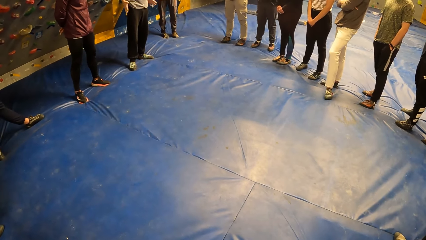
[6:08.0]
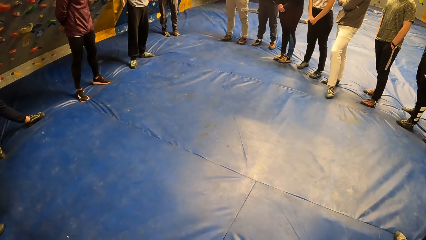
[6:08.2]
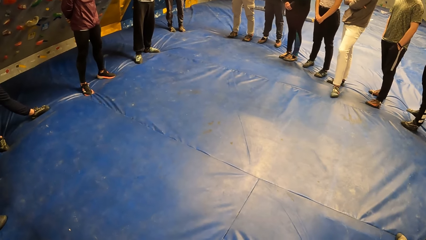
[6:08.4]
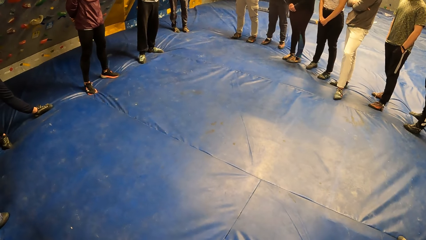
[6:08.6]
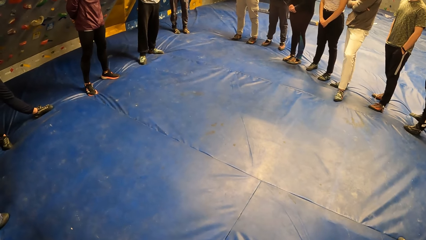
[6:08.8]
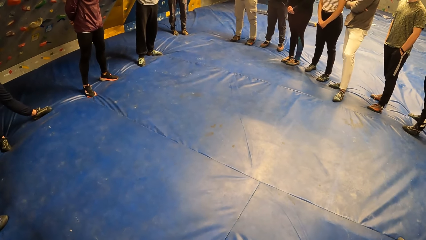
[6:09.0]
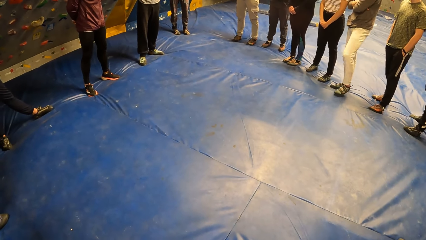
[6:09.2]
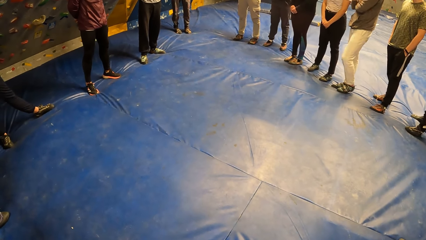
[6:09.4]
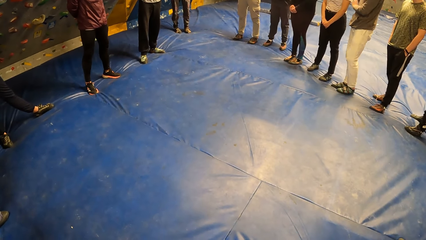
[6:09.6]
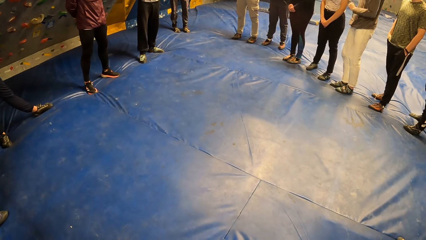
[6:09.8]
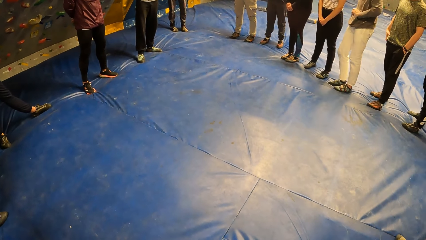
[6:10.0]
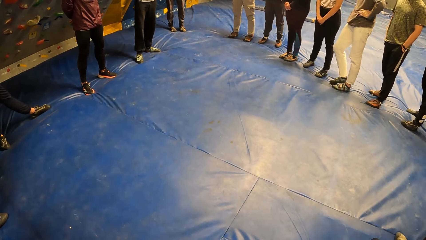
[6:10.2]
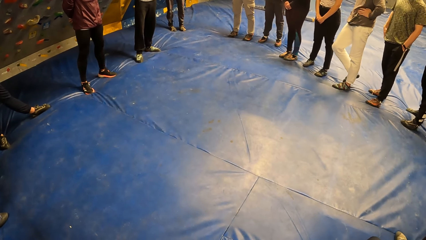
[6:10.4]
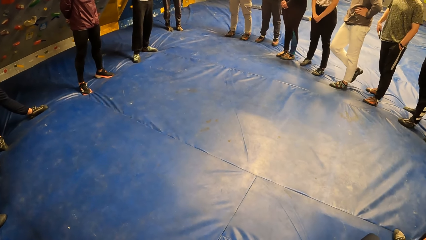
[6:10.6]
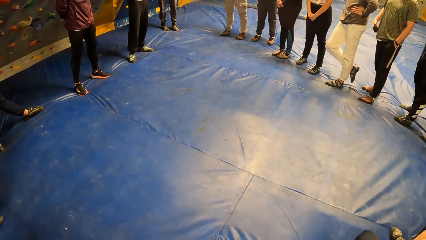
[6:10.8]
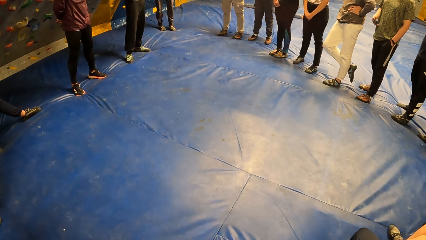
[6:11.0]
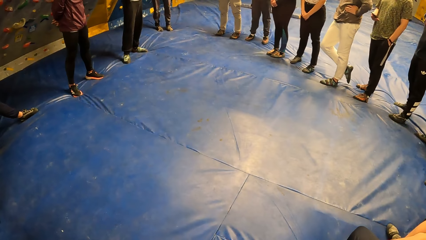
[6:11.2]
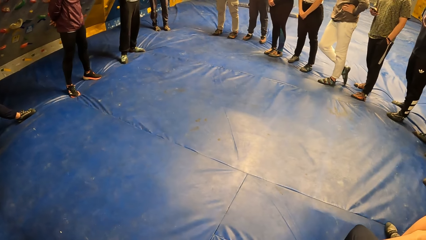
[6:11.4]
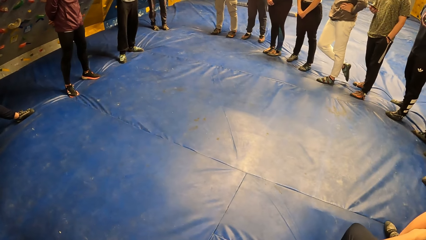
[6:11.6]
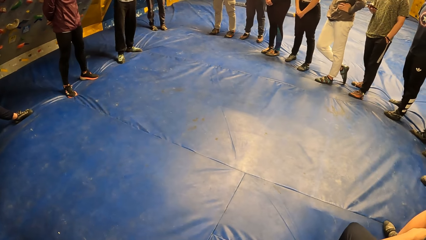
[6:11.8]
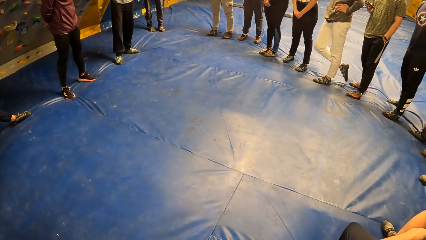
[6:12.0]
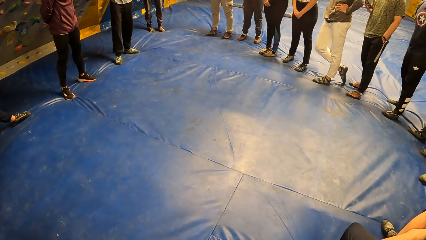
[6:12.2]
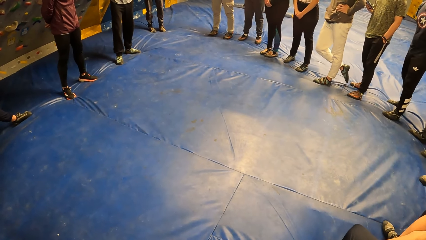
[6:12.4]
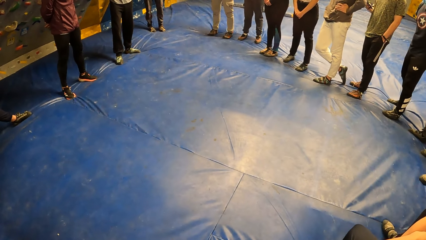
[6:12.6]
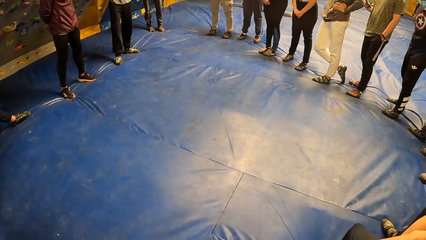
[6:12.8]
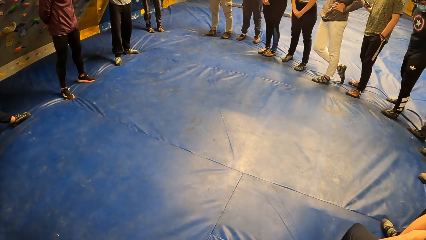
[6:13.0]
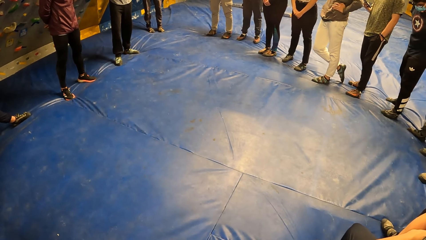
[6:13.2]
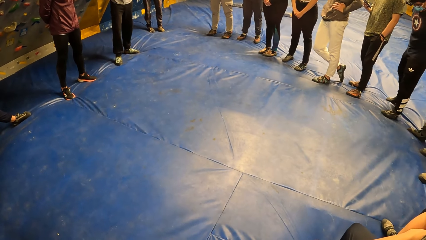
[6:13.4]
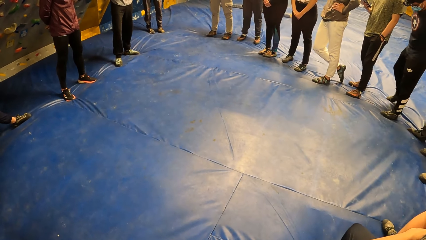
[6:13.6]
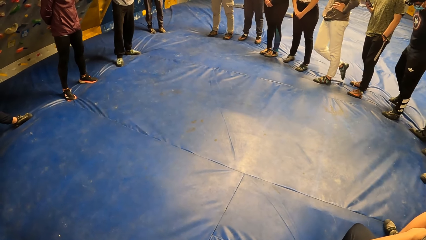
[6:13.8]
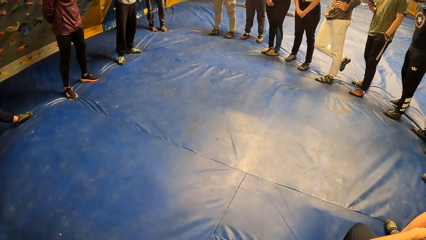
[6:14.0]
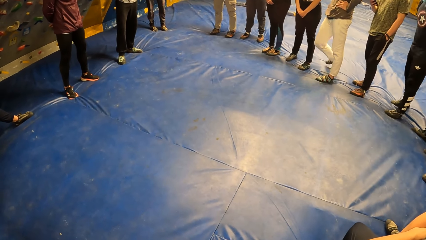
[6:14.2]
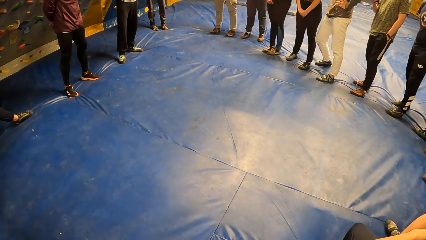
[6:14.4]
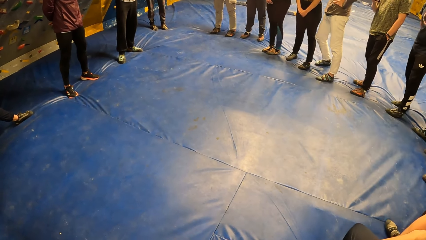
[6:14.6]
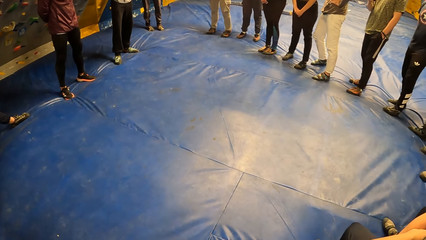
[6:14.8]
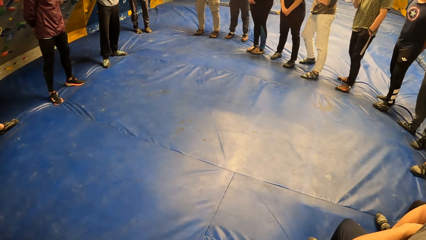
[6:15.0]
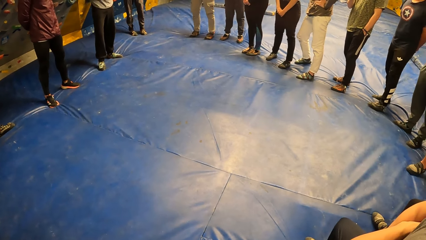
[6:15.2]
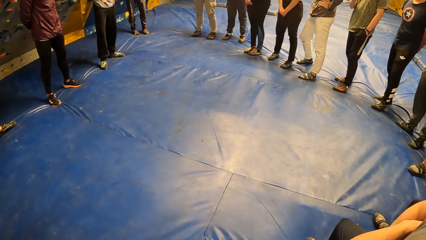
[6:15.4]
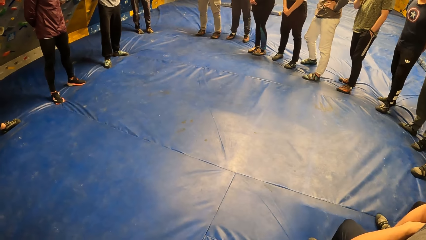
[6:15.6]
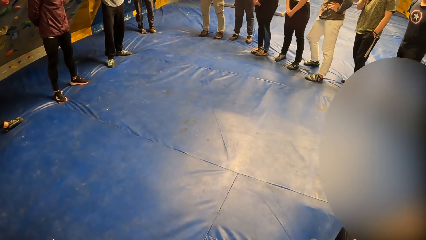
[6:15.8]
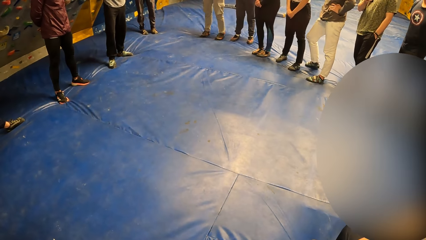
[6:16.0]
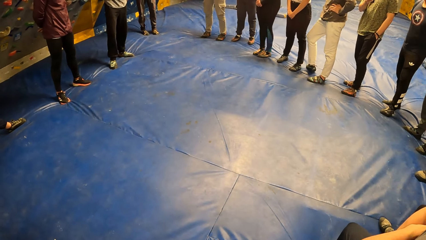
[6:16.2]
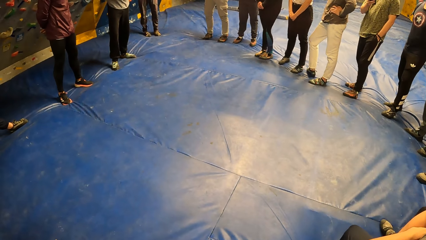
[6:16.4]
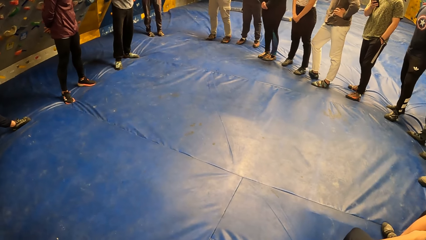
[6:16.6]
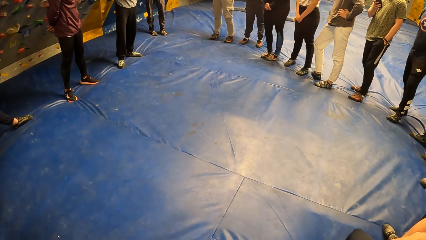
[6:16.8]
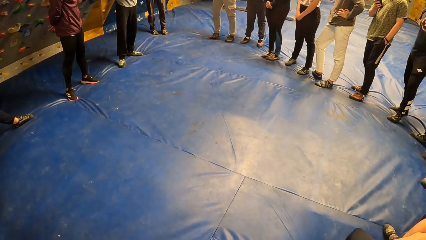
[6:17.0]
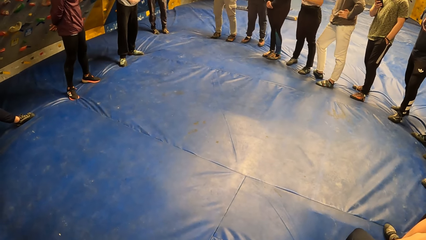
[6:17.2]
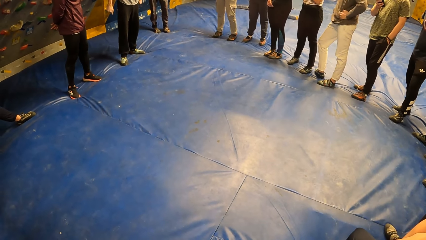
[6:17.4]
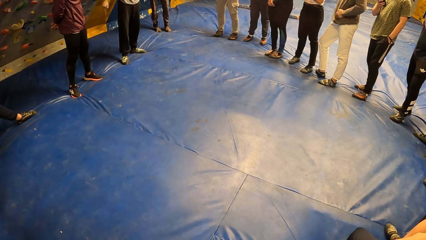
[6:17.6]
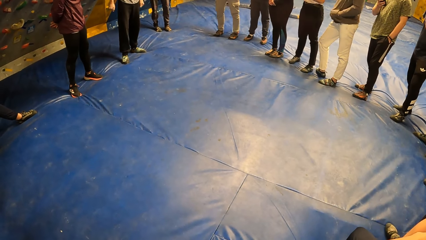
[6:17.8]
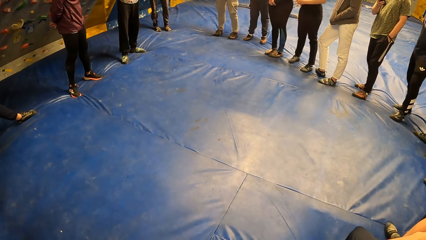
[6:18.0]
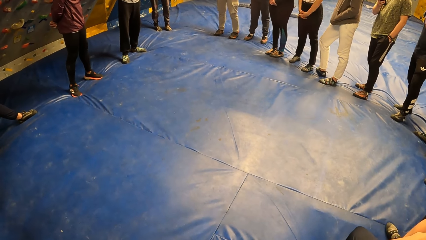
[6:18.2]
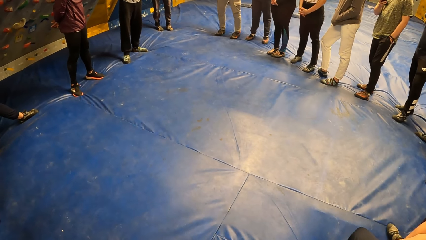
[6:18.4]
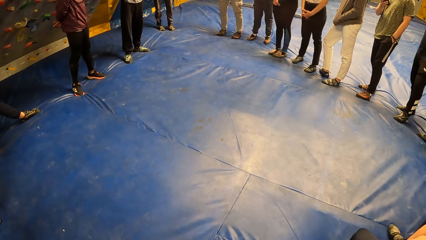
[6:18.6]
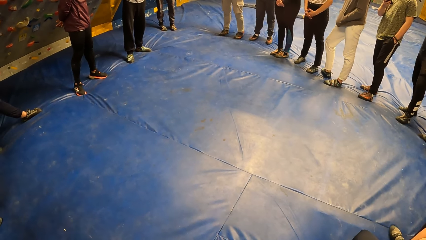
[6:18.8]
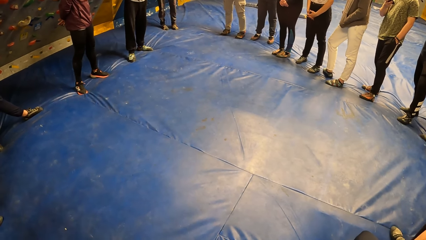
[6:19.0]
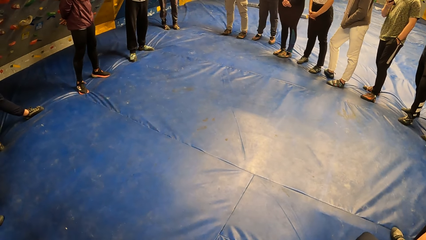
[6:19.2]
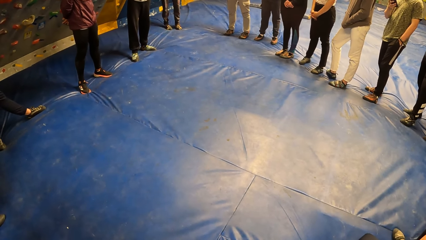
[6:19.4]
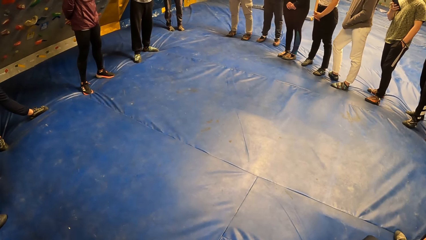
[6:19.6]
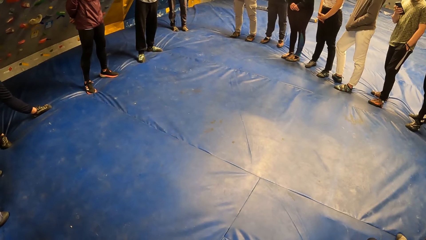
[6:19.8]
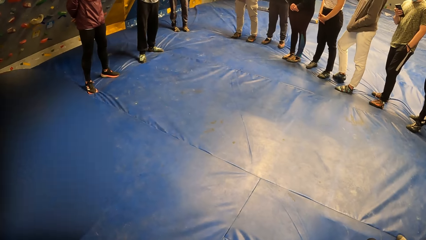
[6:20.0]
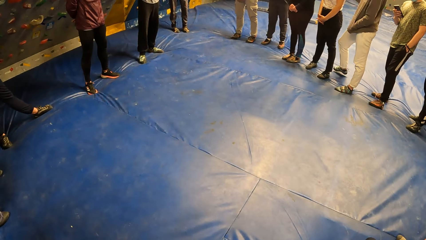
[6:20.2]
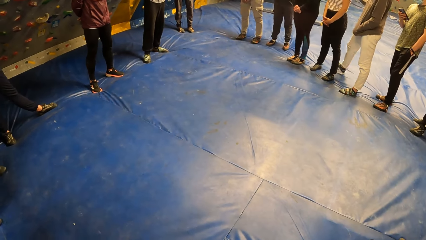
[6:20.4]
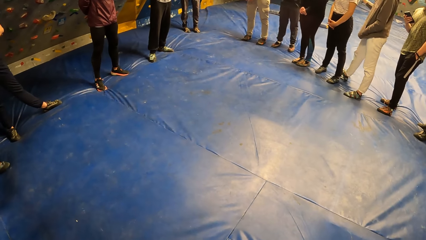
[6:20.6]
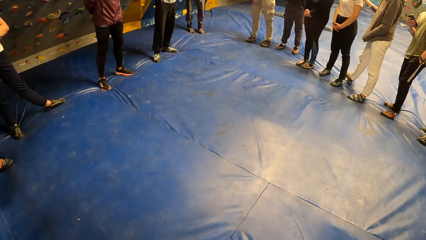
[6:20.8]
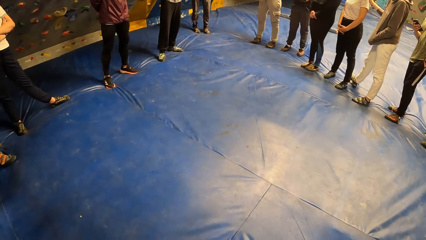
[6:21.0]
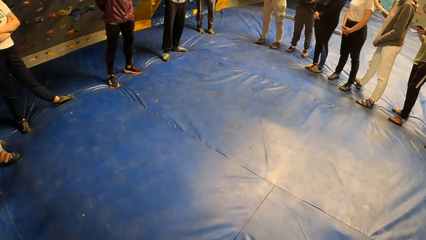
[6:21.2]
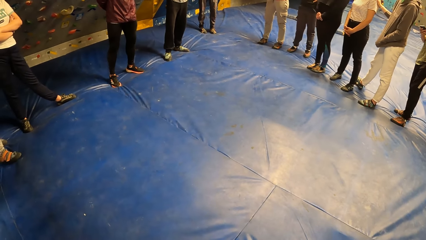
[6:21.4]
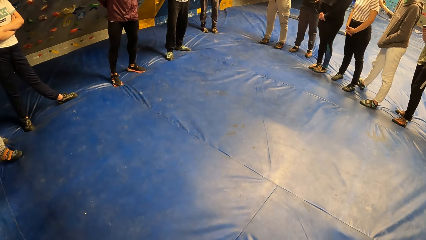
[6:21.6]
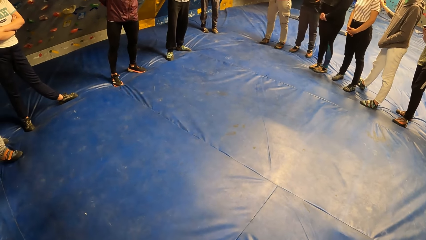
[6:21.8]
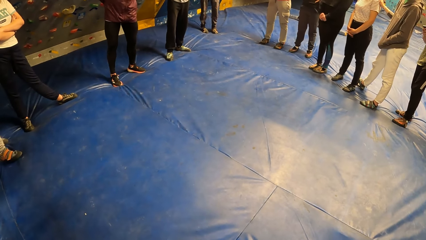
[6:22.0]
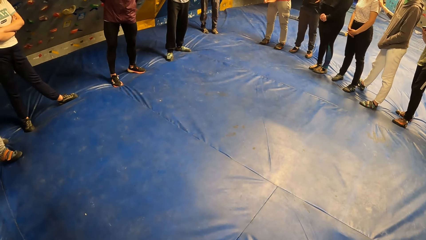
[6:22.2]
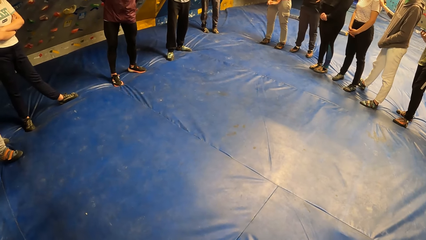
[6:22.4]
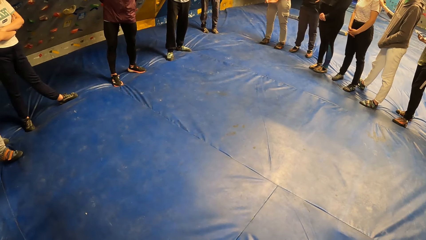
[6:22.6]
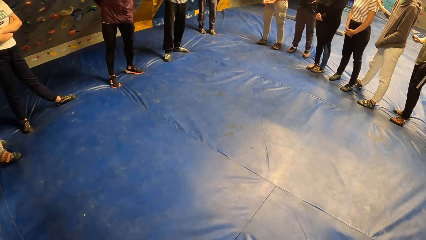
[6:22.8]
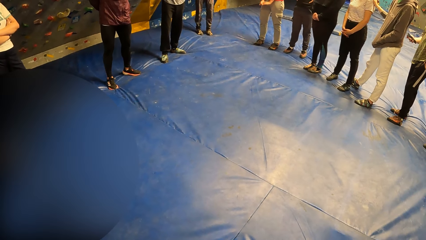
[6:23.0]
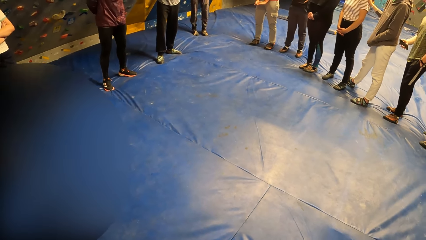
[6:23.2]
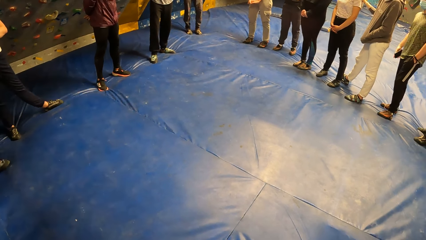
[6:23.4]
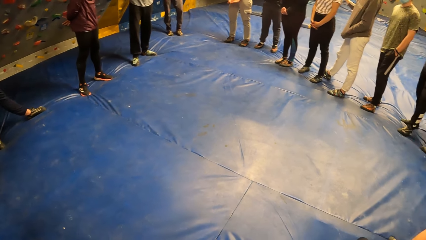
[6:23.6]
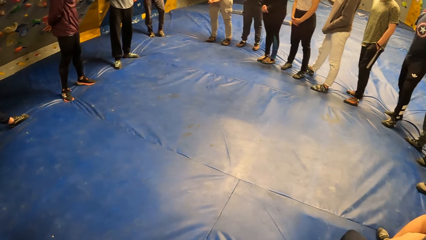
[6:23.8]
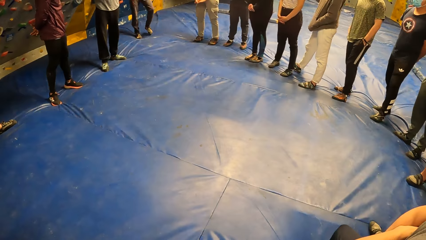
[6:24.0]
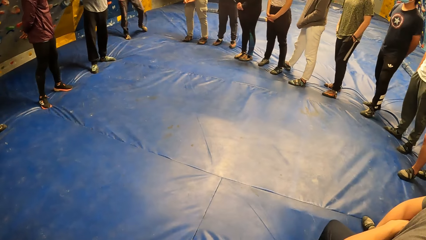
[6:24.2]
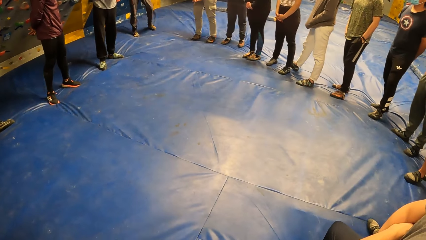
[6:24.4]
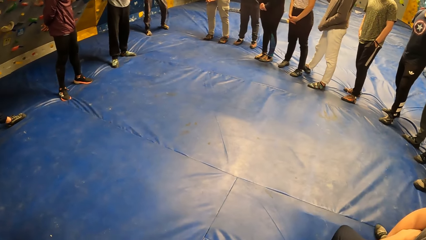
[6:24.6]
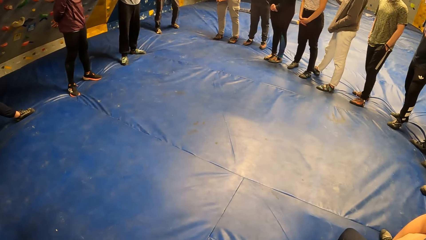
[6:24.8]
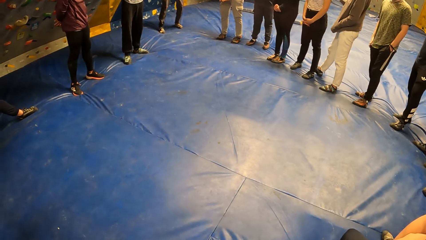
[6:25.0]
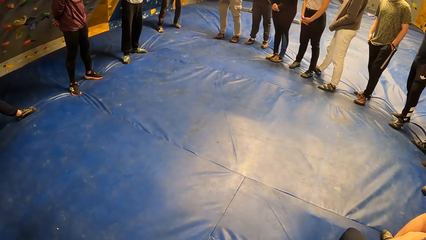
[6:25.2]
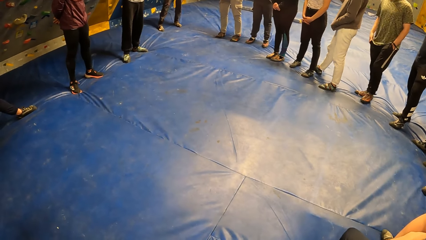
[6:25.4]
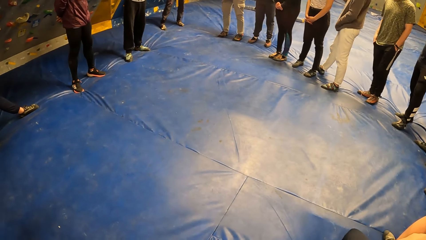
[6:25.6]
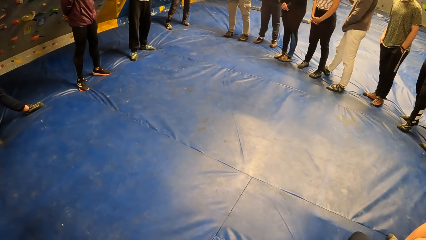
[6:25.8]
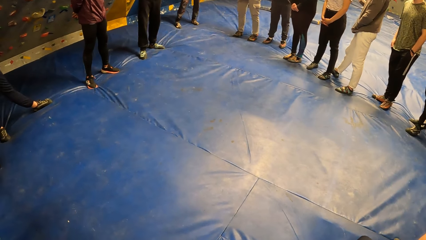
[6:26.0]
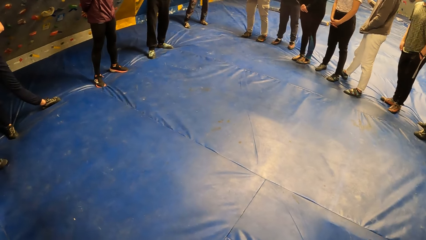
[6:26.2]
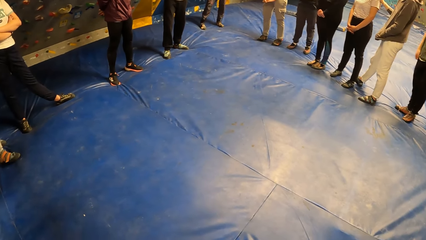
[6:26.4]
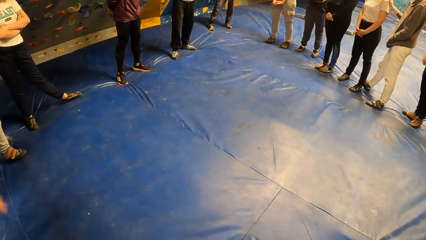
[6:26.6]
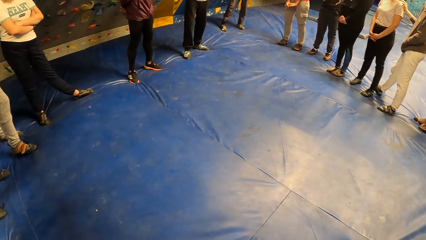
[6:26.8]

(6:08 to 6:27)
The man brings out a phone from his pocket with his right hand. The man operates the phone with his right hand. Another man puts his left hand in his cardigan pocket. The first man puts the phone in his trouser pocket with his right hand.
